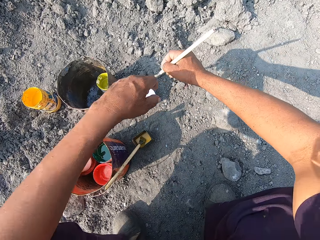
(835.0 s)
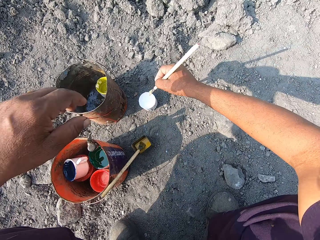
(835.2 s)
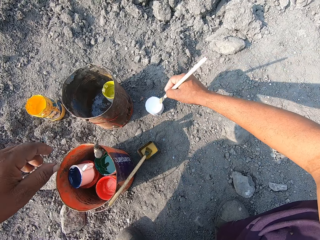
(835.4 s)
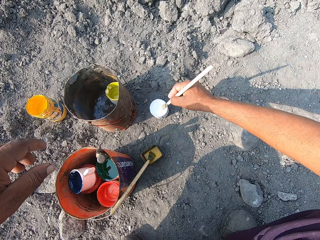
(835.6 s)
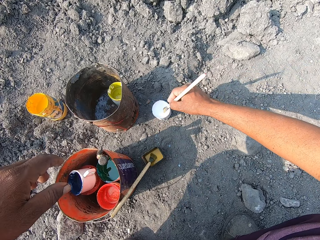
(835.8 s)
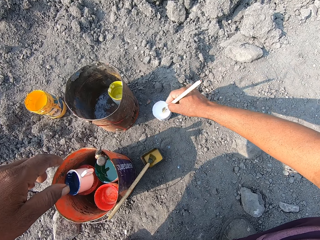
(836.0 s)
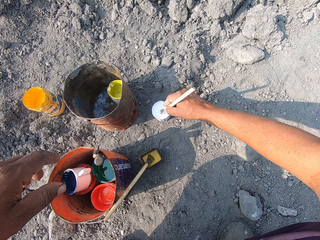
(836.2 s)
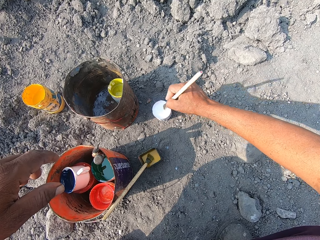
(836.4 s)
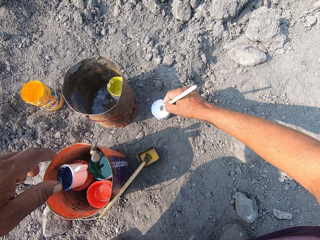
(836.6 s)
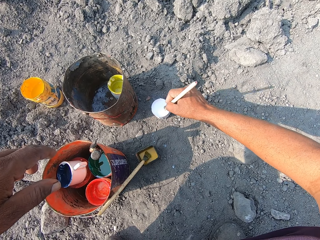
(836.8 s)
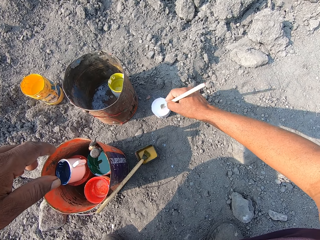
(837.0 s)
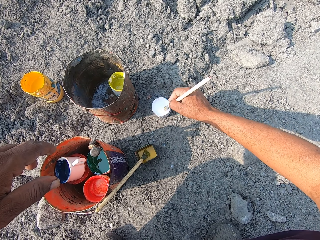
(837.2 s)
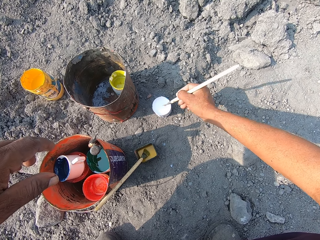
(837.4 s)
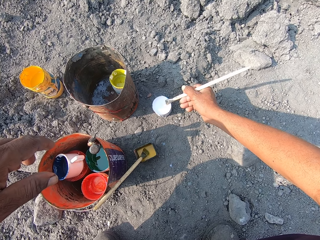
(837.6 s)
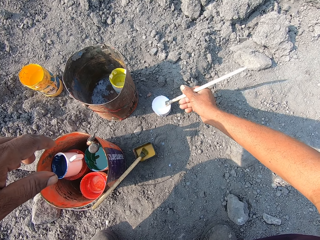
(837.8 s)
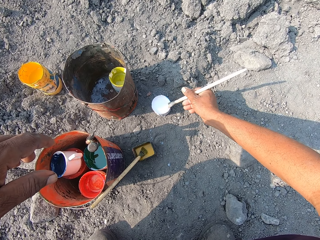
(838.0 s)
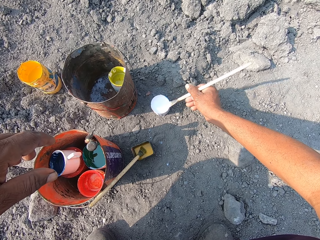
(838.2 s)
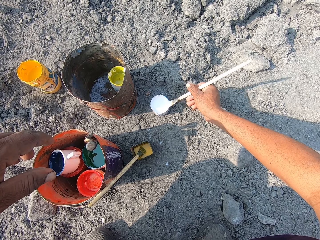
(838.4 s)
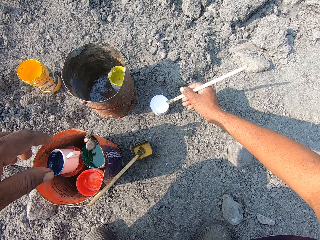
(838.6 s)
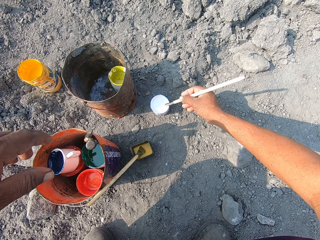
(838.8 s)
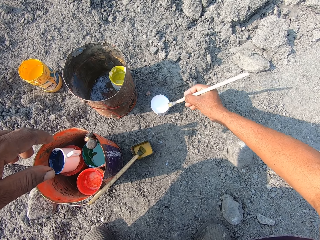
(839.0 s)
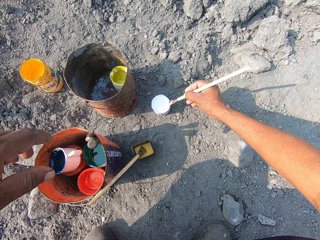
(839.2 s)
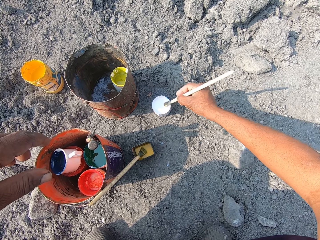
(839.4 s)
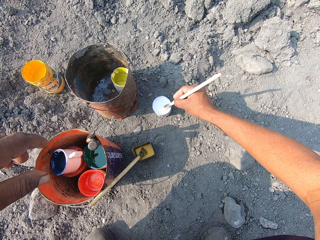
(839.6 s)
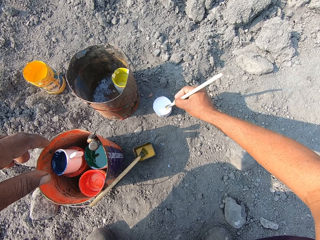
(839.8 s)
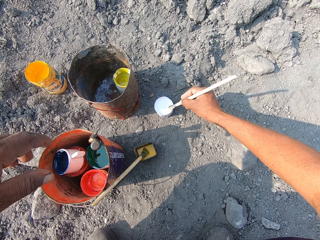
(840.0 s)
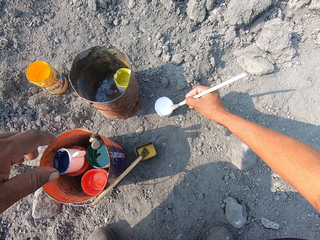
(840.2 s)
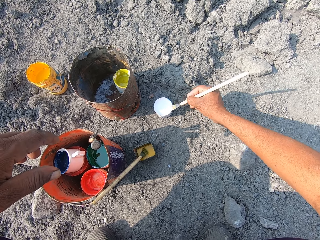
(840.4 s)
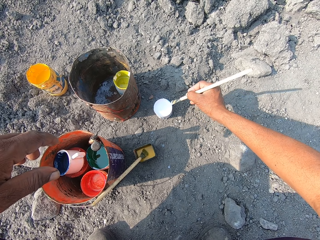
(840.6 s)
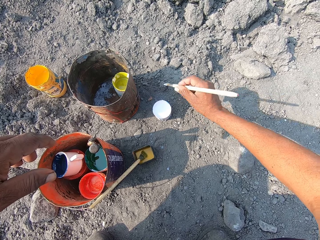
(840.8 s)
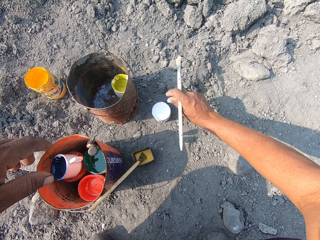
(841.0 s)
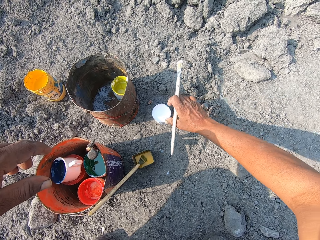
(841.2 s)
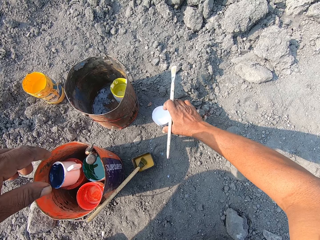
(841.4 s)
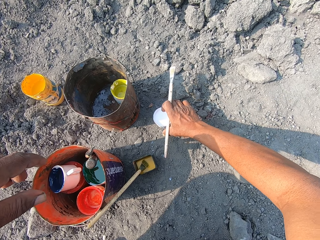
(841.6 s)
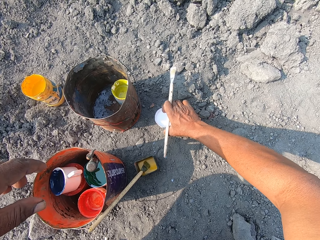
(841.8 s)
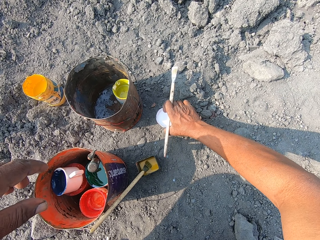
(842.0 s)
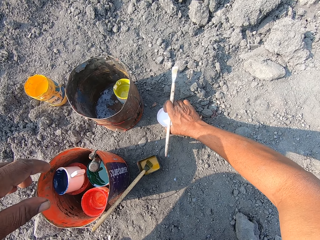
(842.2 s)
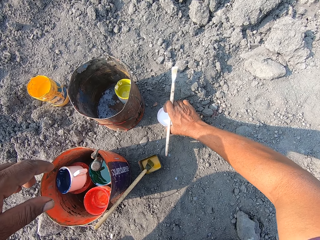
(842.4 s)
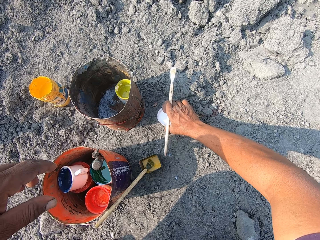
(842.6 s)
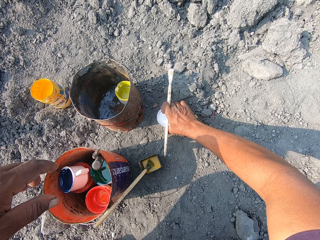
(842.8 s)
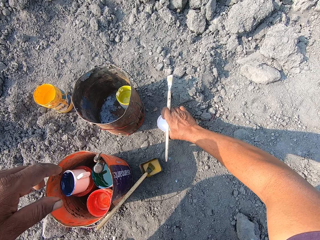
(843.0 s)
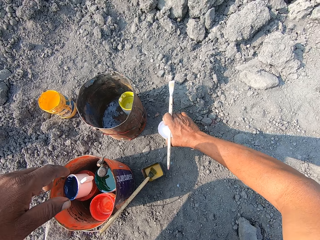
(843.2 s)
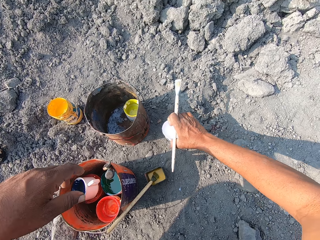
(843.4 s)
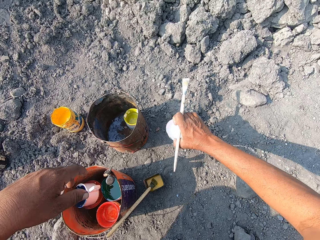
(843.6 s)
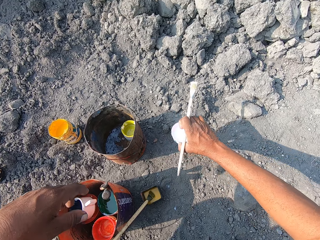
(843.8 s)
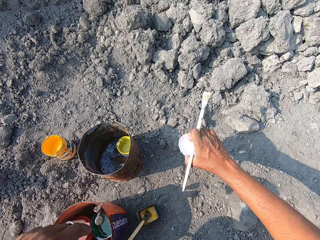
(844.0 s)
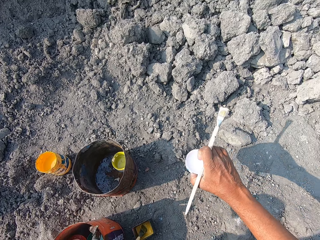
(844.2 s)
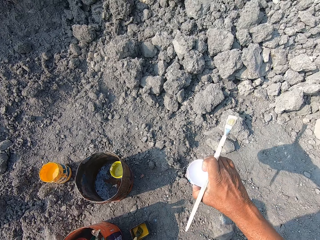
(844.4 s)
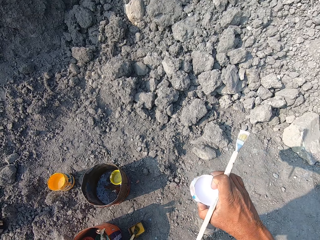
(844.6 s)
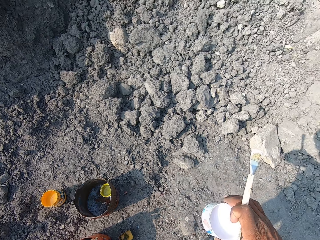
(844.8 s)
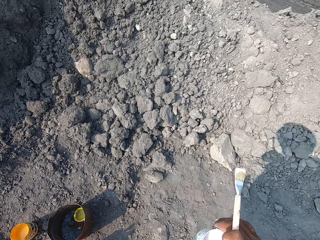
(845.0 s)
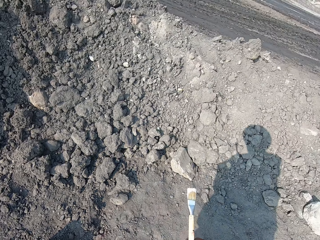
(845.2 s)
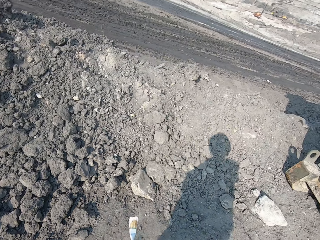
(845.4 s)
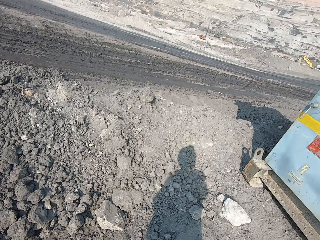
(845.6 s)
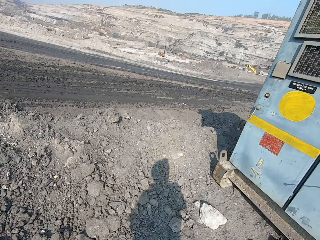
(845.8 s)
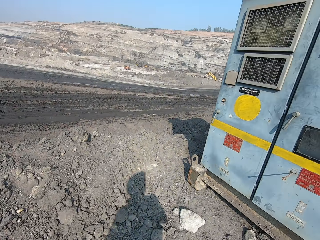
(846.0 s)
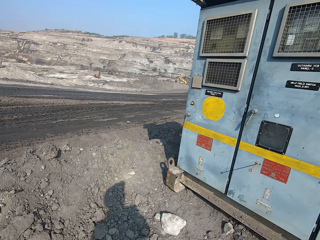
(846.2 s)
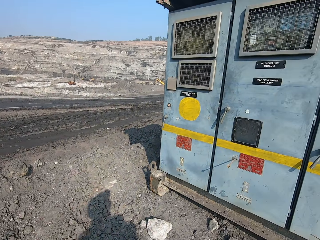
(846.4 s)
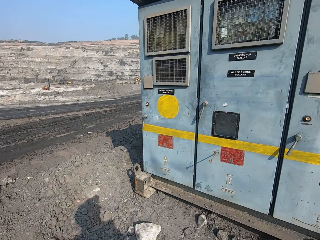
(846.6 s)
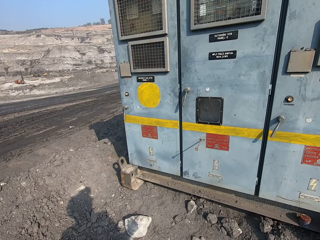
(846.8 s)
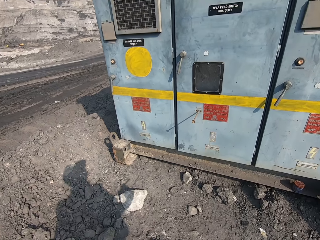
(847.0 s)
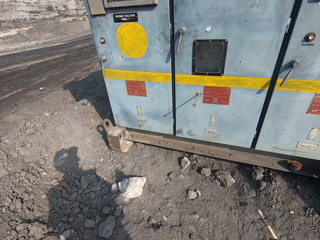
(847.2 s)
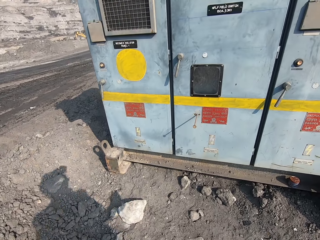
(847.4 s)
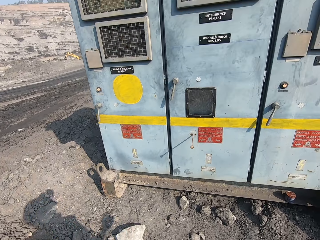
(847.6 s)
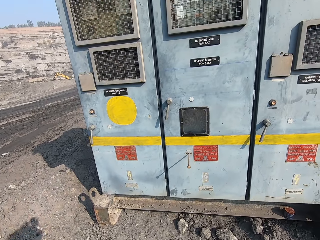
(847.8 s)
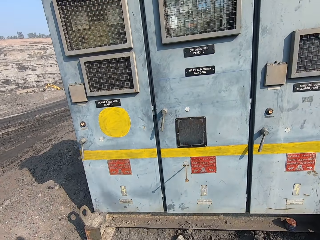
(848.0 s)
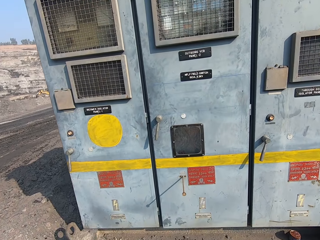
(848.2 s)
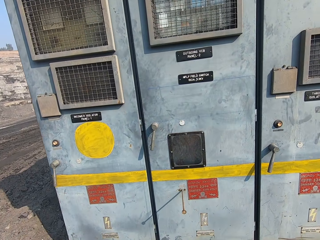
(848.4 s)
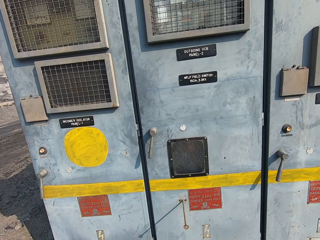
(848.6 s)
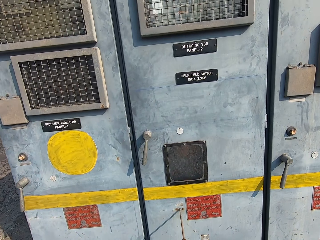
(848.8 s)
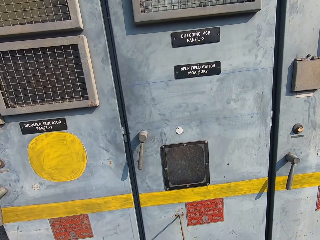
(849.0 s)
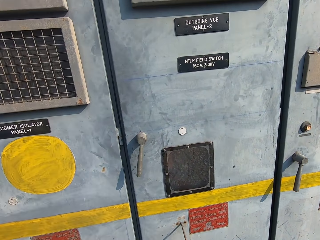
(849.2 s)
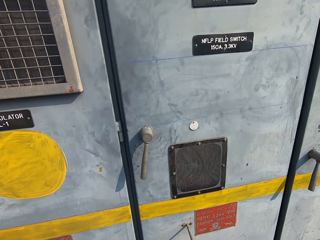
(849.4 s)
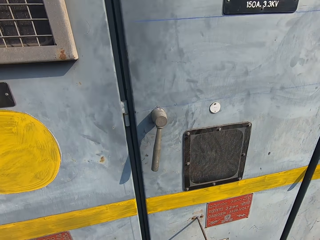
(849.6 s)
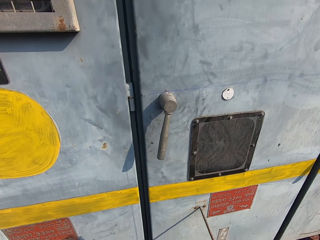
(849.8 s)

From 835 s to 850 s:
The camera wearer dips a painting brush in a tin of paint. They rub the painting brush on the edge of a container. They pick up a container or tin of paint. They stand up. They walk to the truck. They walk around.

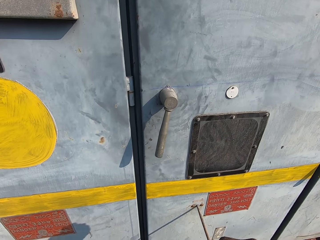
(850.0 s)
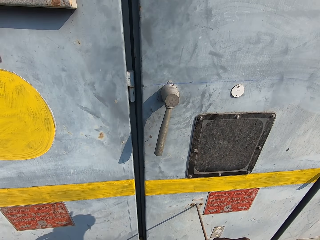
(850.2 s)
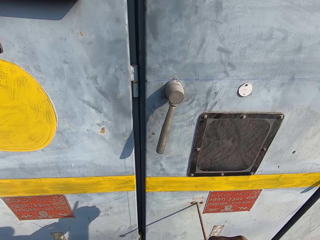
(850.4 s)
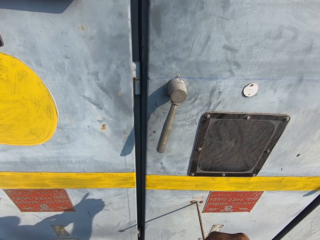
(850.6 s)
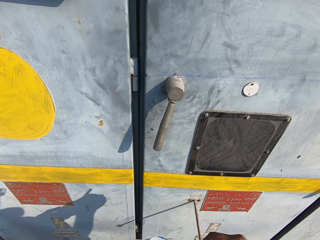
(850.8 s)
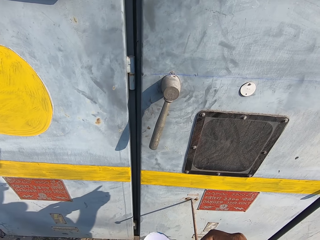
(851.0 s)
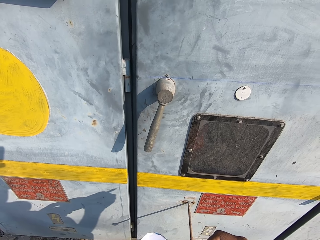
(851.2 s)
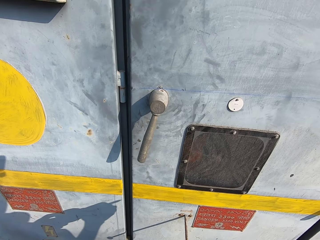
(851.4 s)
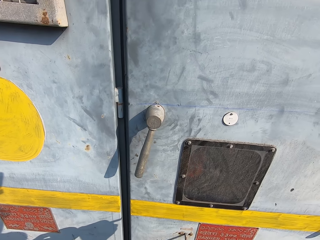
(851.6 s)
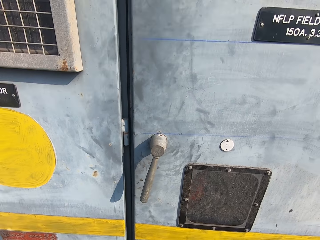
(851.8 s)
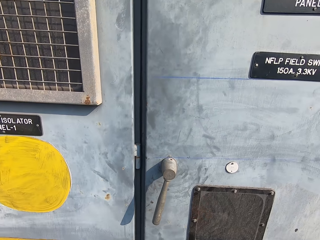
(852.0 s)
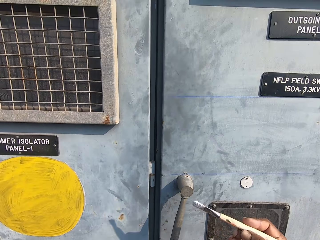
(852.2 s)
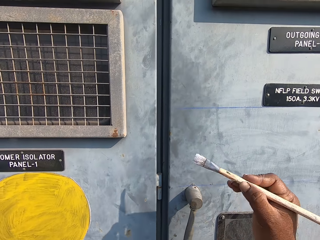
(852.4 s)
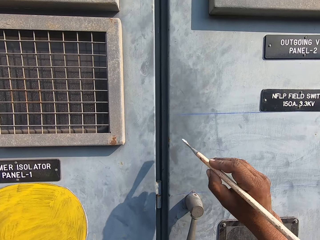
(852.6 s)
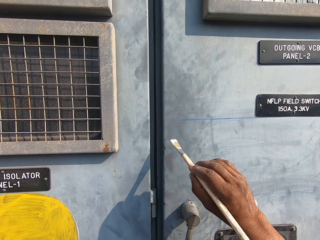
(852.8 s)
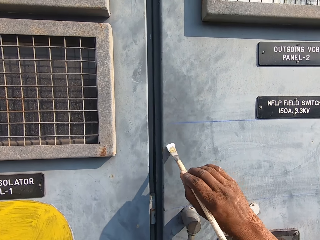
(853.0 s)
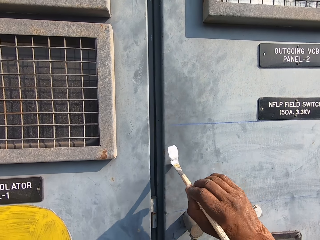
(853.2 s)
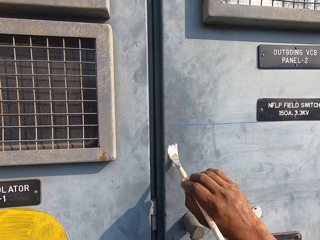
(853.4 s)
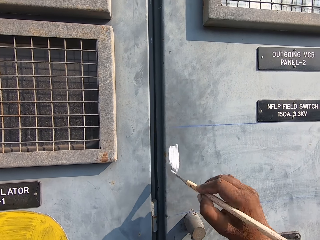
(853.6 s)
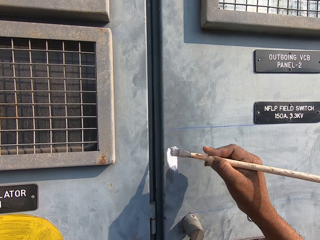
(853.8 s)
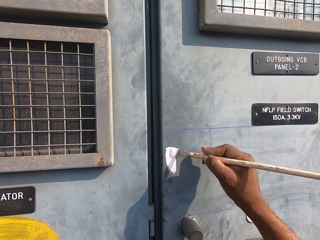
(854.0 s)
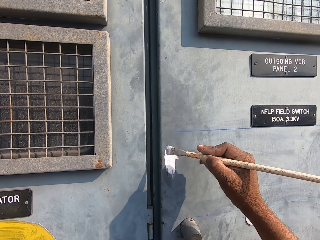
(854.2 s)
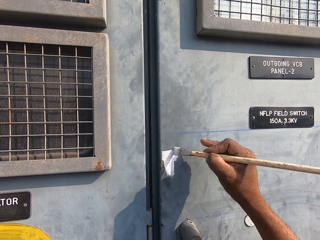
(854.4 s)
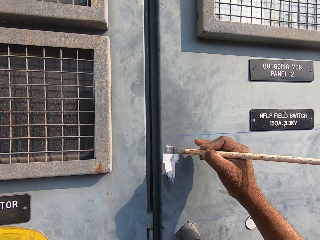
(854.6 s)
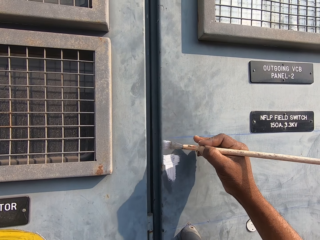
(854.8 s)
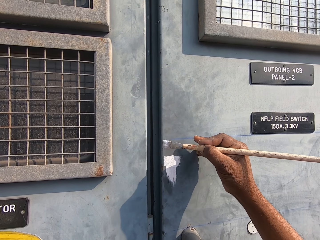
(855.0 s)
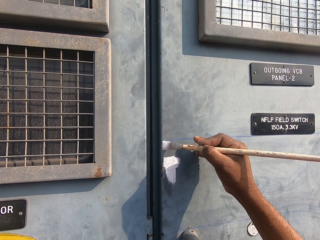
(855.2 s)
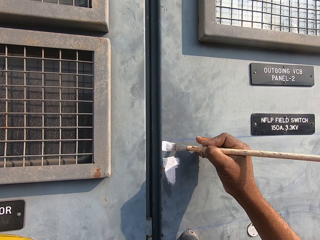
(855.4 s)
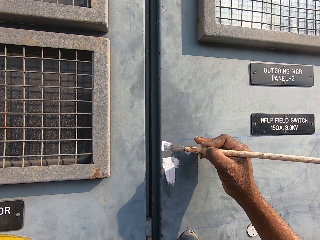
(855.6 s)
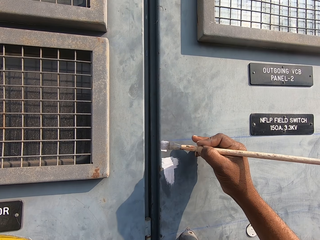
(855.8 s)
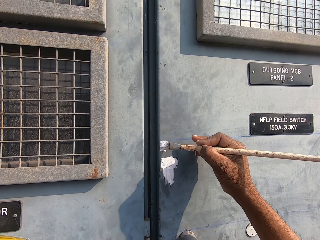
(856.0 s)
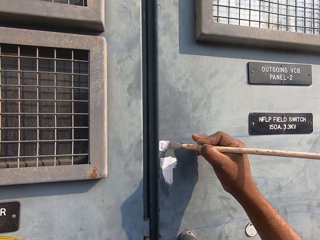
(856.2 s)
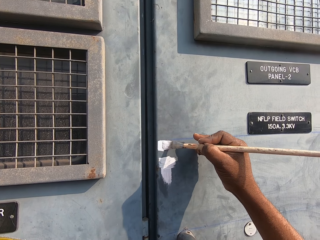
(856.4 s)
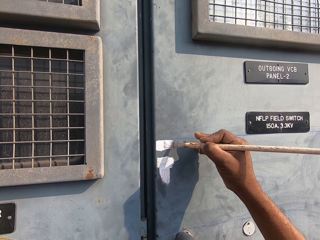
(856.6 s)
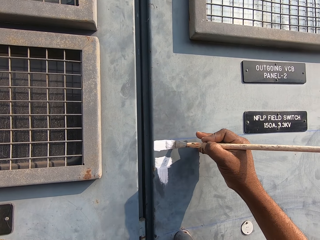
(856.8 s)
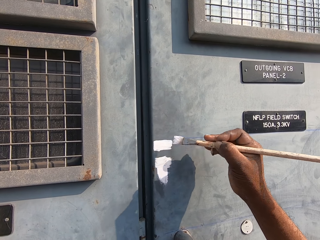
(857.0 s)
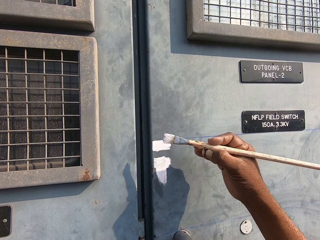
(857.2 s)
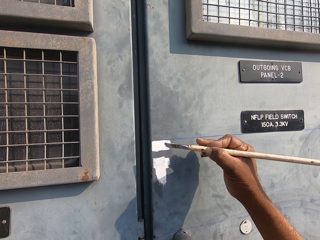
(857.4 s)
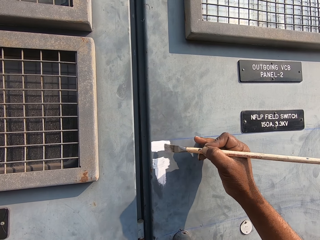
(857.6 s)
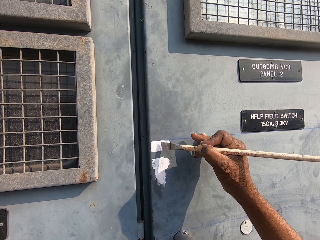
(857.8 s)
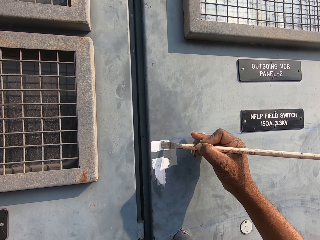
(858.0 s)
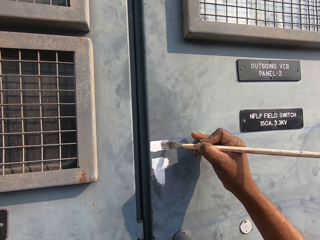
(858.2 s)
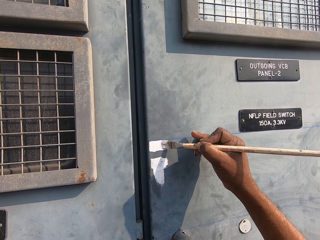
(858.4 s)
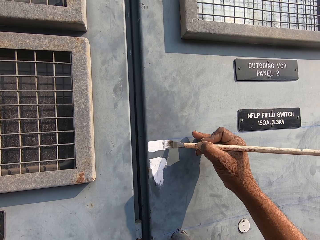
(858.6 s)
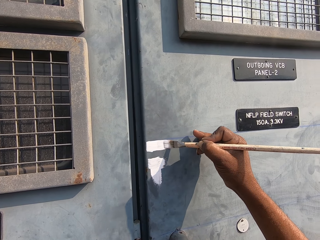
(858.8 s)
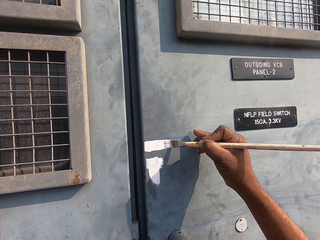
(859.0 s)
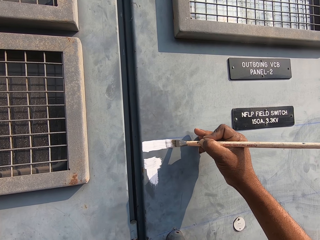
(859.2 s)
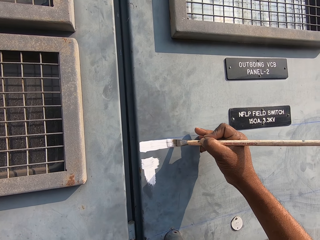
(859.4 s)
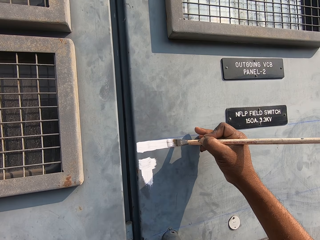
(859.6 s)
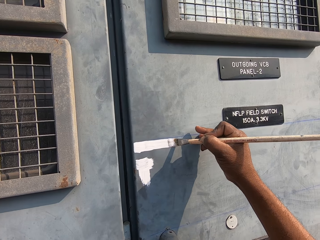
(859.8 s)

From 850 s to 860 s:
The camera wearer dips the brush in the tin of paint. They paint a field switch door.
